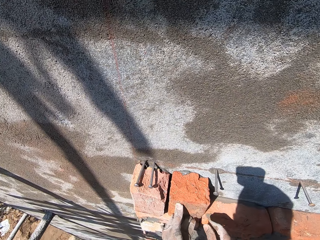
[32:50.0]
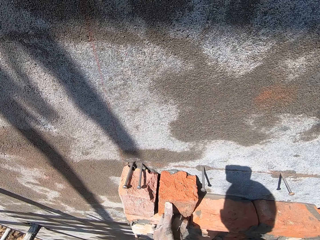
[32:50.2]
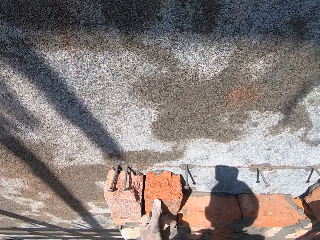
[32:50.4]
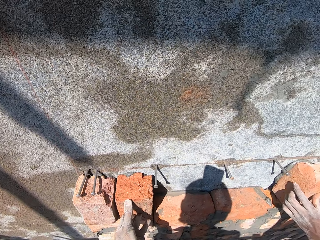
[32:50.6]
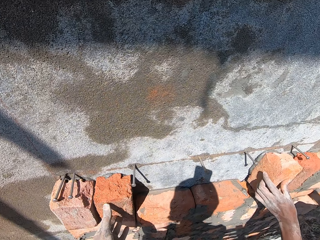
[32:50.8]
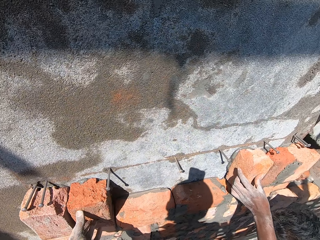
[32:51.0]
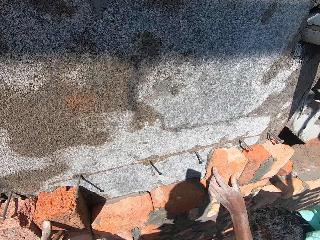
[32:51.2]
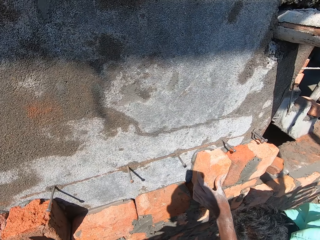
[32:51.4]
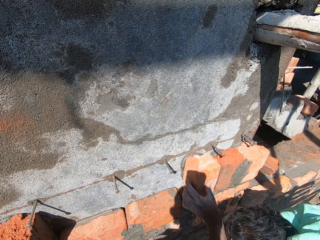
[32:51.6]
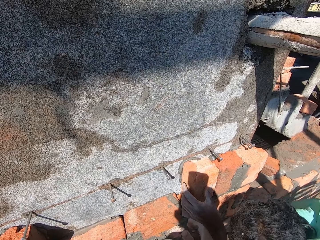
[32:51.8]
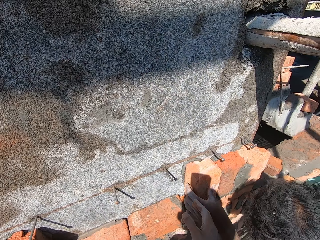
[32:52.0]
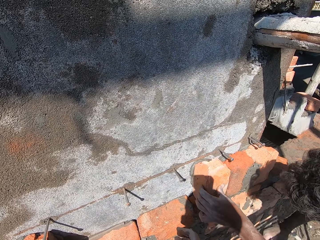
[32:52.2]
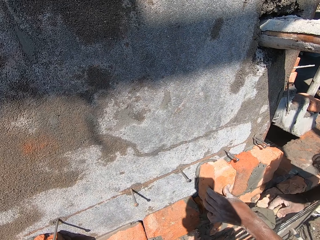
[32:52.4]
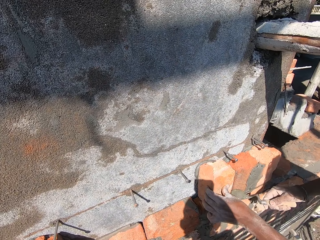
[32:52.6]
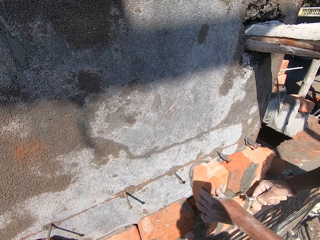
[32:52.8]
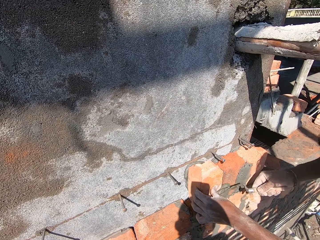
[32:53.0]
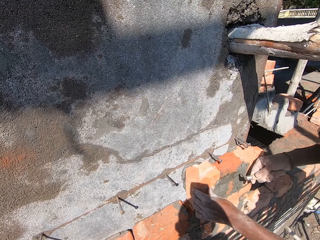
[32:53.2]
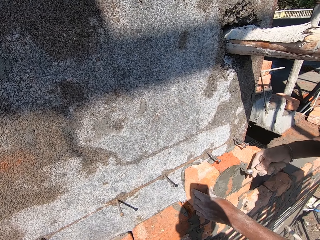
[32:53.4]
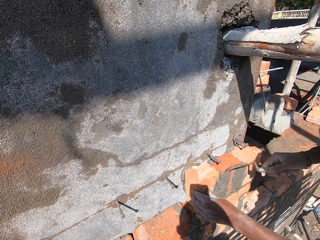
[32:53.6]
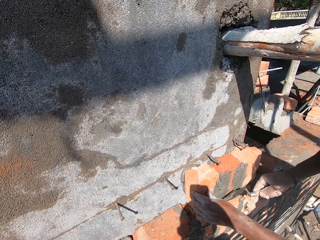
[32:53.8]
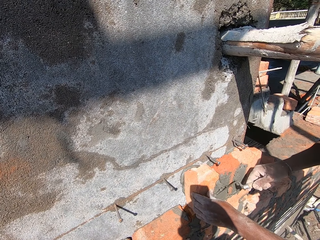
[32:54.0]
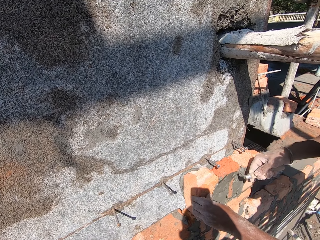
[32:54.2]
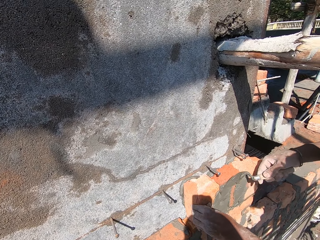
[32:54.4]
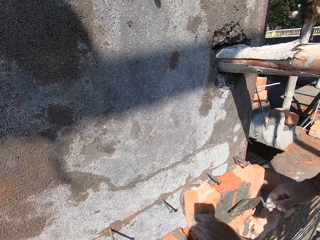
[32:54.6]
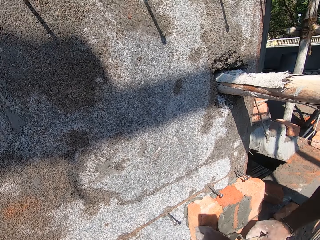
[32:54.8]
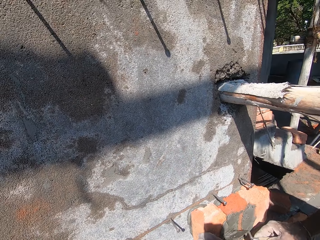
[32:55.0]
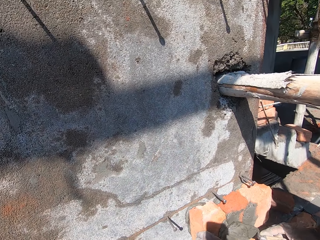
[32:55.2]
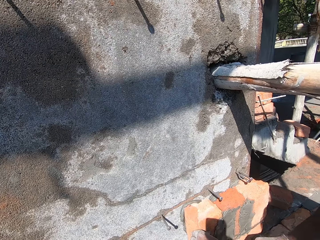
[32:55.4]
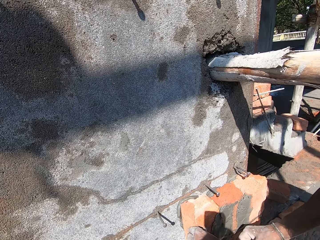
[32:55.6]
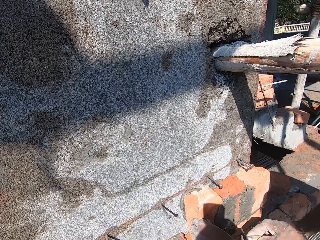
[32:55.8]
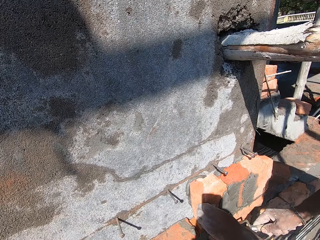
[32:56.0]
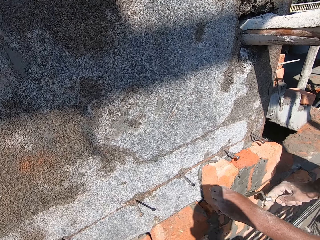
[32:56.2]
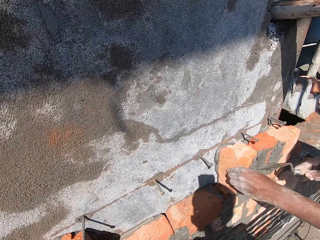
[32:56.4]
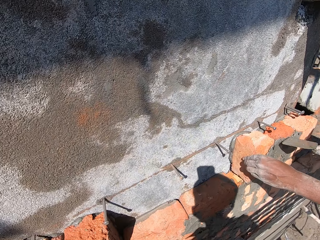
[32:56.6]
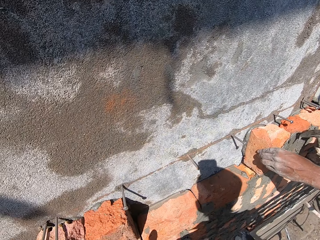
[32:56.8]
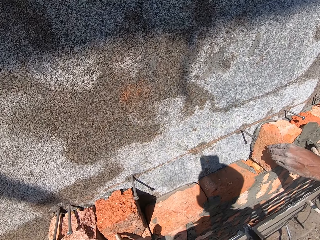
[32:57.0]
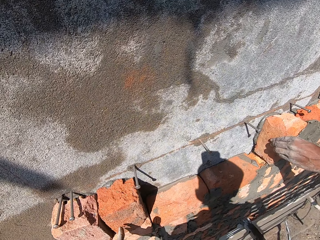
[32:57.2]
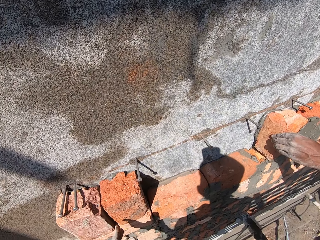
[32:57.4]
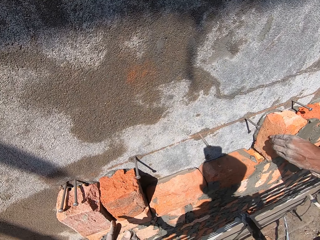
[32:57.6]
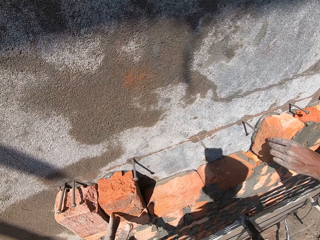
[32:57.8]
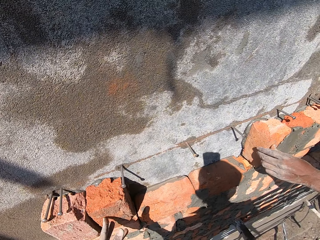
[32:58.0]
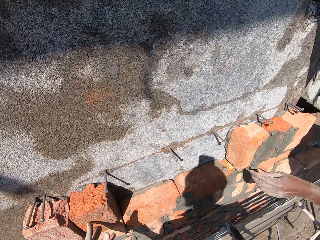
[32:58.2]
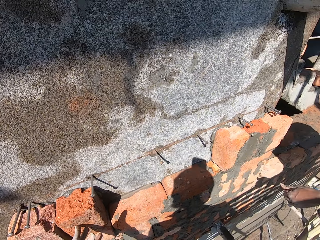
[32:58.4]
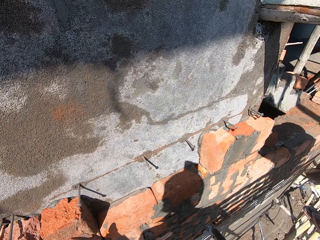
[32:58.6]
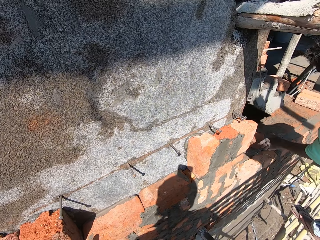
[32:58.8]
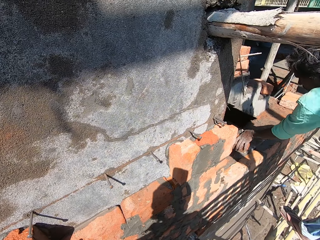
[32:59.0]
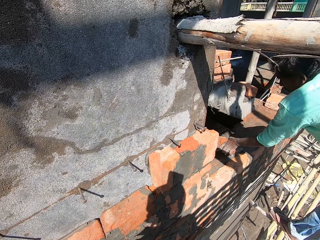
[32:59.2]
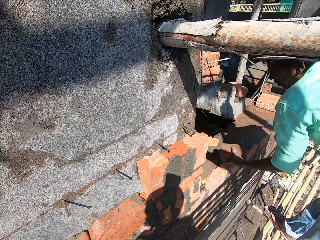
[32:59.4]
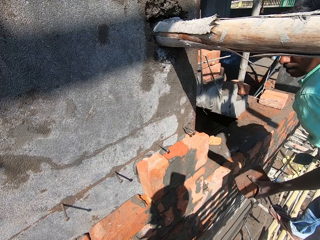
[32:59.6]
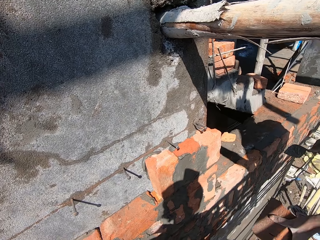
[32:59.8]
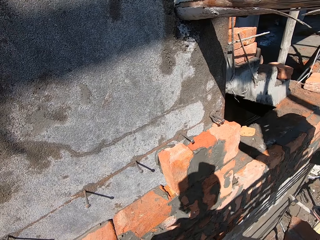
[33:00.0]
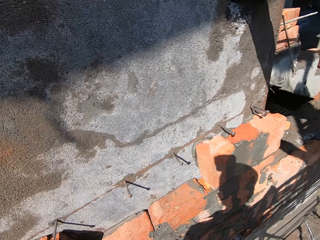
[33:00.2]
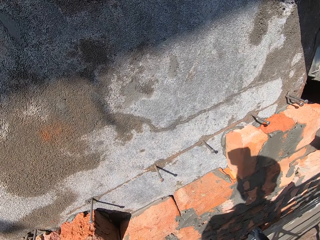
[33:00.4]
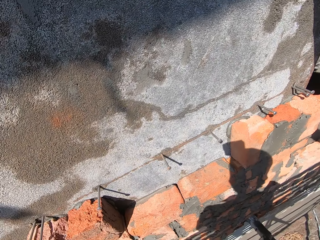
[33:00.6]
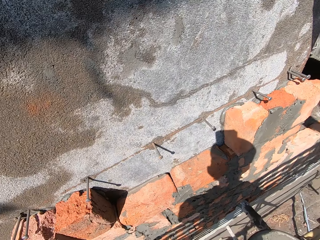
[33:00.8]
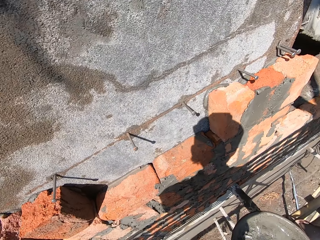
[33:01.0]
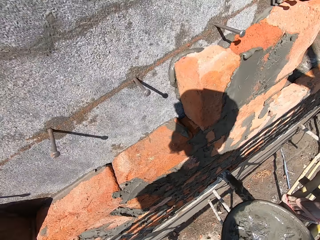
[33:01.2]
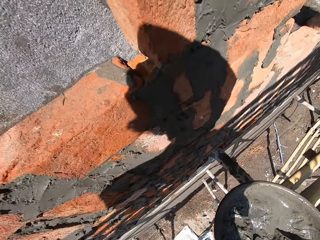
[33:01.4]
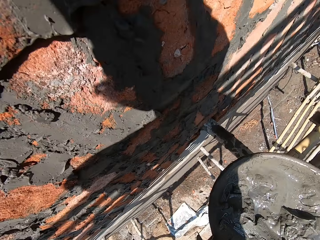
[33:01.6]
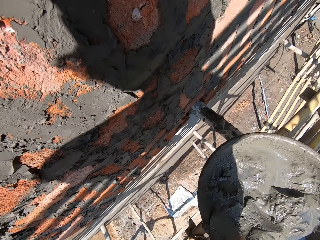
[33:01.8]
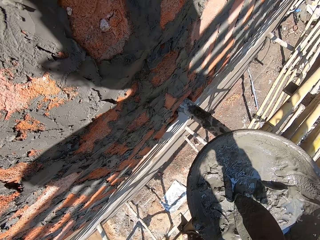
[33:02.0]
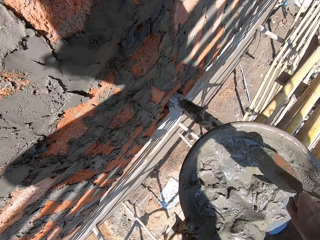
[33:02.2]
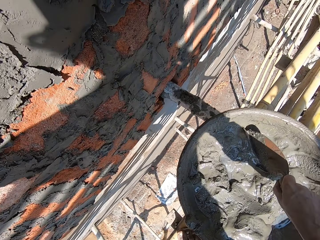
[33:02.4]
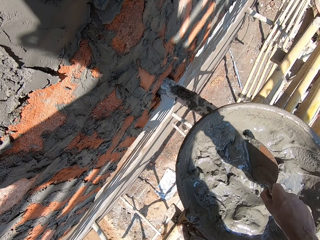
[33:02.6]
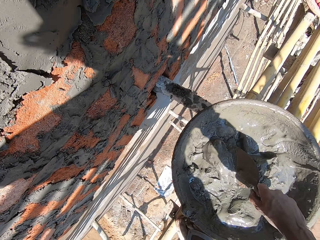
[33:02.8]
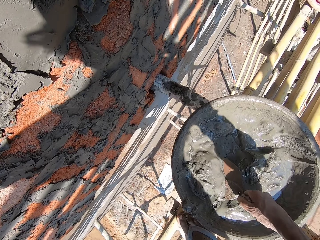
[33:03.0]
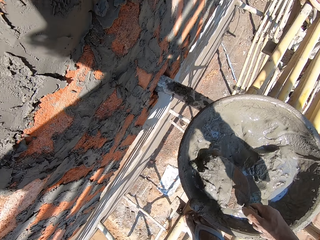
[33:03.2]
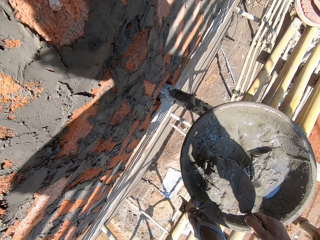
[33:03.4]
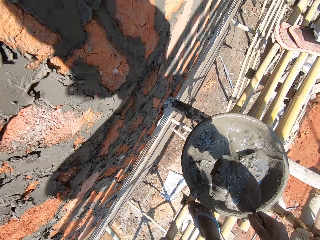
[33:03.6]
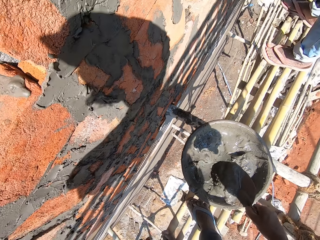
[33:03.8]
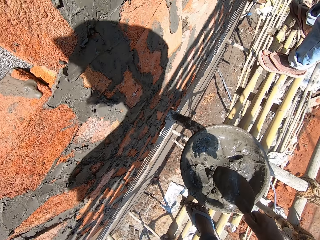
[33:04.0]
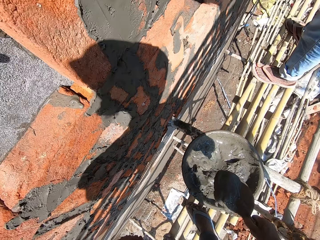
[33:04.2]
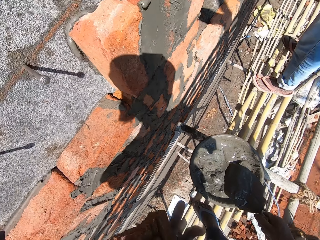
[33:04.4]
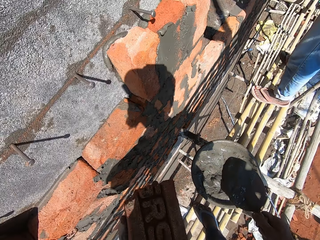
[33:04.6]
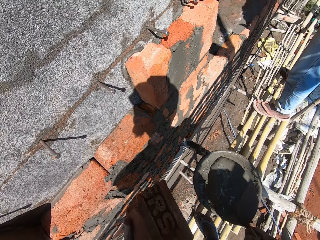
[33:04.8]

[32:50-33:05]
A man holds a brick on the wall. The man places the mortar on the brick on the wall with the hand trowel in his right hand. The camera wearer looks at the wall. The man picks a brick from the floor with his left hand. The man passes the brick to the camera wearer with his left hand. The camera wearer picks the hand trowel in the cement pan with his right hand. He picks mortar from the cement pan with the hand trowel in his right hand.

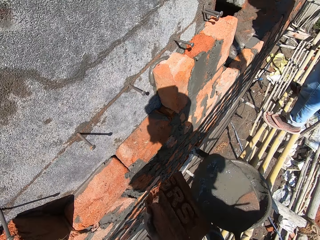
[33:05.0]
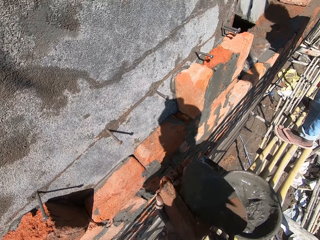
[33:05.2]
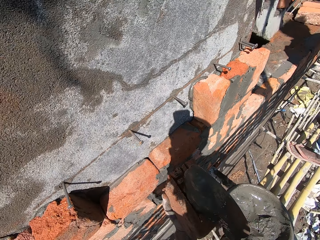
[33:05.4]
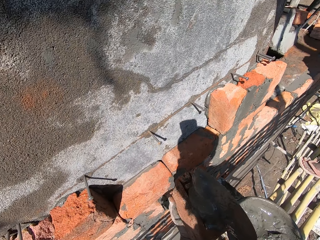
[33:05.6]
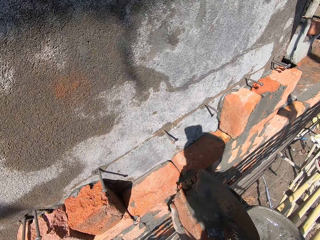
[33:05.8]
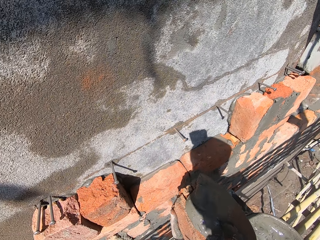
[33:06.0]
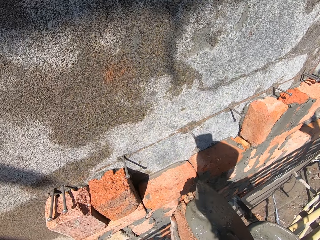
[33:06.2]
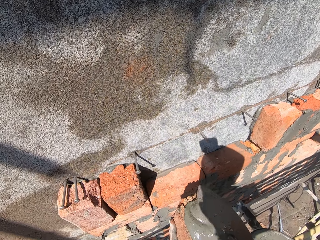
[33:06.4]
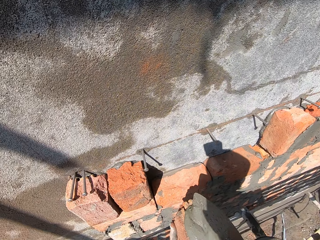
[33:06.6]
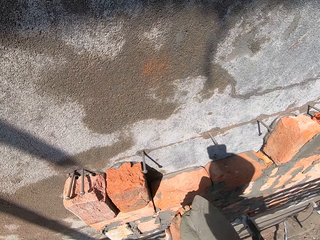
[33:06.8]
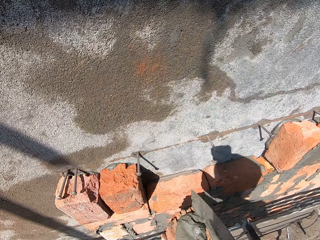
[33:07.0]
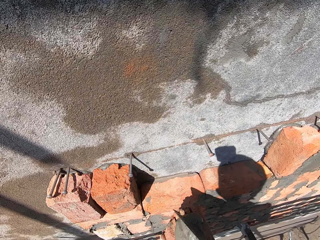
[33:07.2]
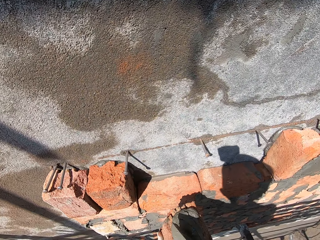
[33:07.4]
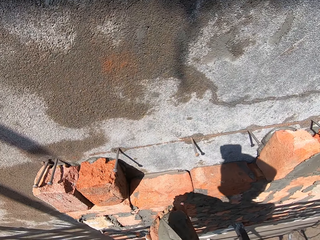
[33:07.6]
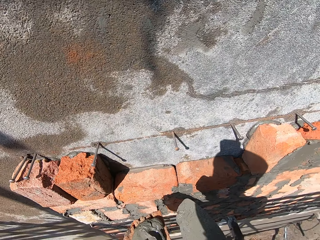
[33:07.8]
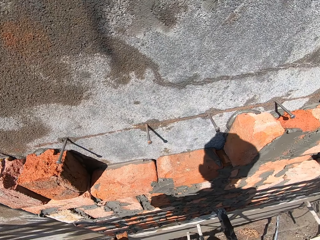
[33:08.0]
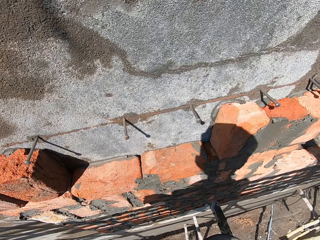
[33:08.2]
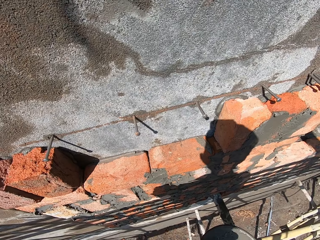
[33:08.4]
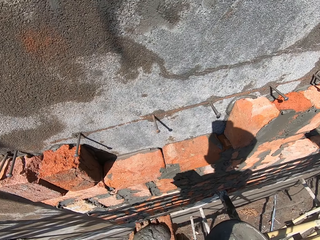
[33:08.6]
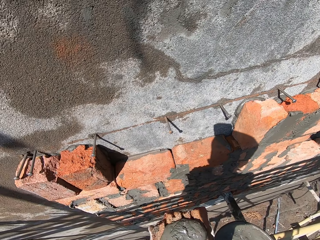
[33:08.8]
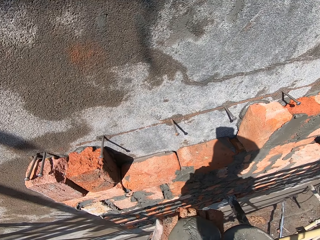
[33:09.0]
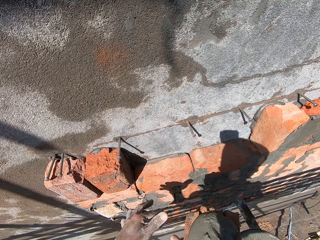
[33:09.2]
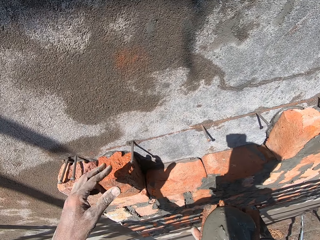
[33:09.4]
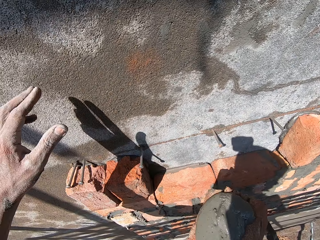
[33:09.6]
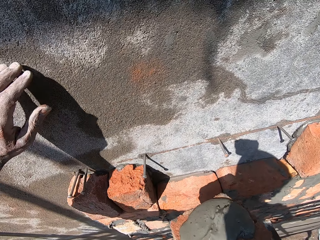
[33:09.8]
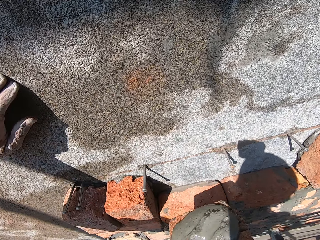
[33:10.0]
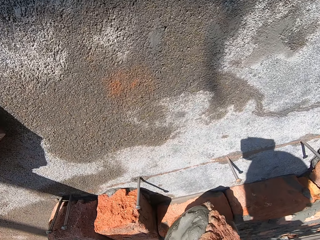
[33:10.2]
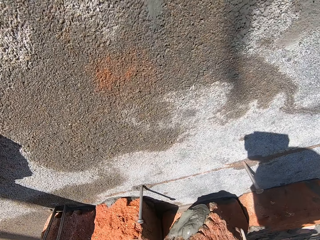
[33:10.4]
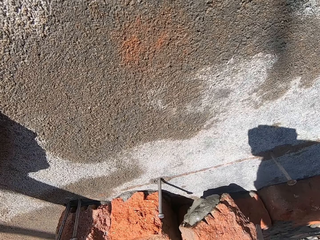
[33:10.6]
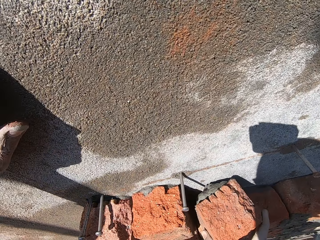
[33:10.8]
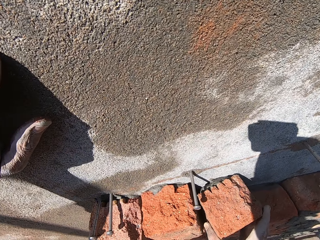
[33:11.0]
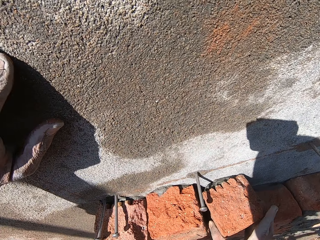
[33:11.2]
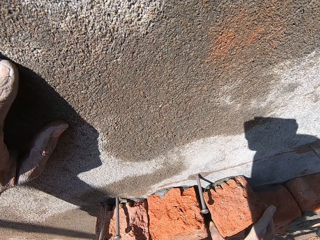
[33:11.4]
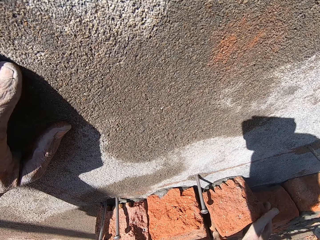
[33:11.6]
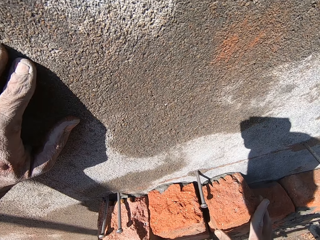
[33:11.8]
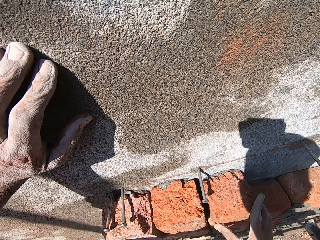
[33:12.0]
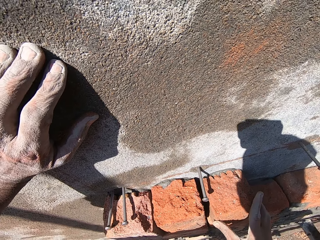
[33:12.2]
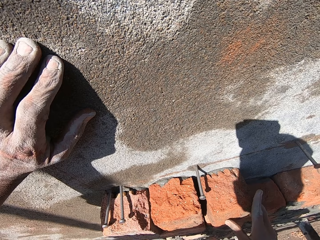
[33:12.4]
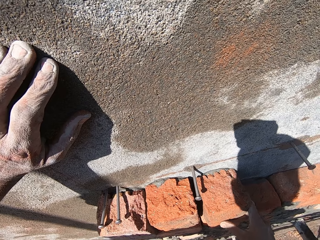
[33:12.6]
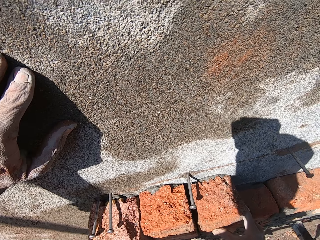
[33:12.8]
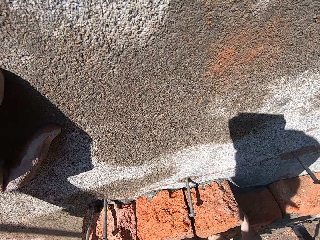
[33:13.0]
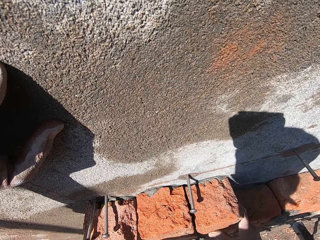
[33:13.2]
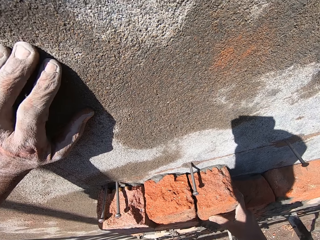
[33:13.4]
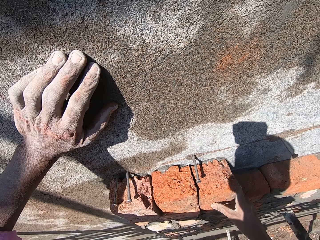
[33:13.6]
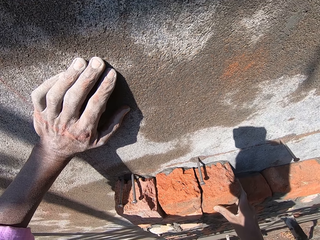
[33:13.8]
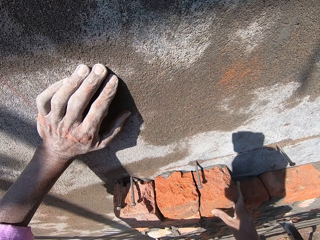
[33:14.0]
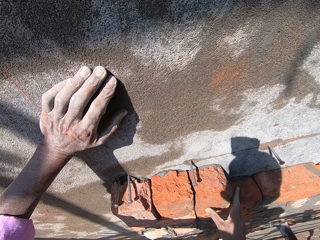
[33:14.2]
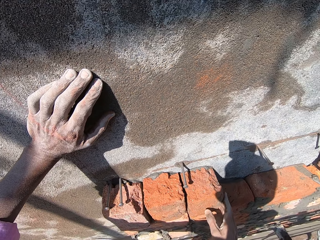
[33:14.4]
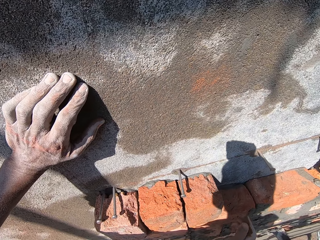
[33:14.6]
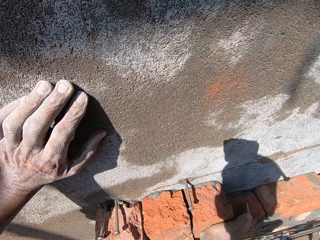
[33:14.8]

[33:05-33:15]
The camera wearer places the mortar on the brick in his left hand with the hand trowel in his right hand. He drops the hand trowel in the cement pan with his right hand, passes the brick to his right hand from his left hand, places his left hand on the wall, and places the brick on the wall with his right hand.
